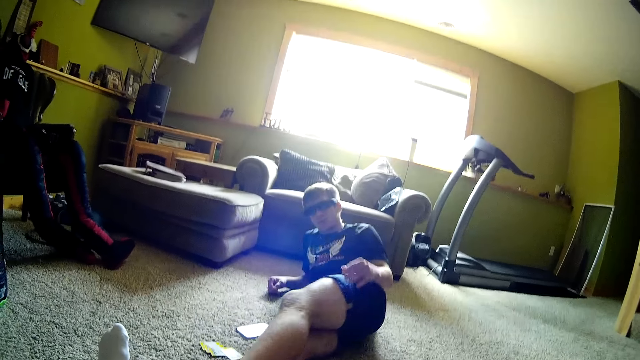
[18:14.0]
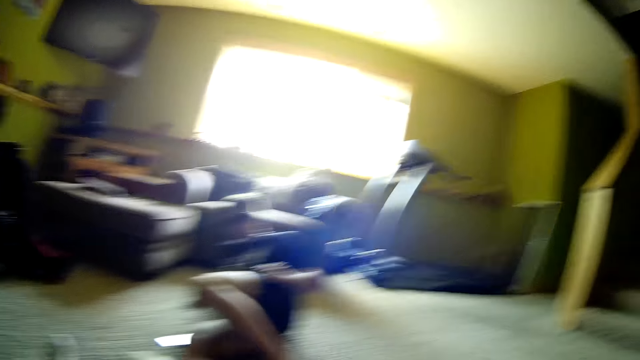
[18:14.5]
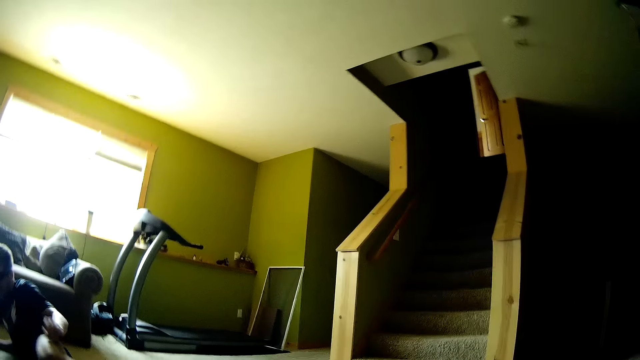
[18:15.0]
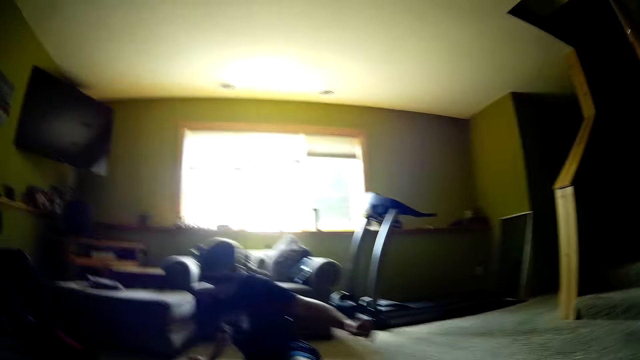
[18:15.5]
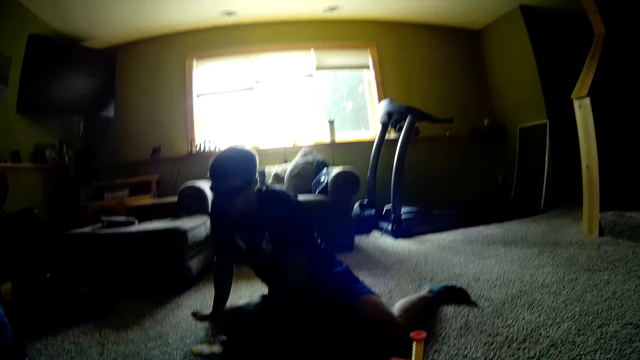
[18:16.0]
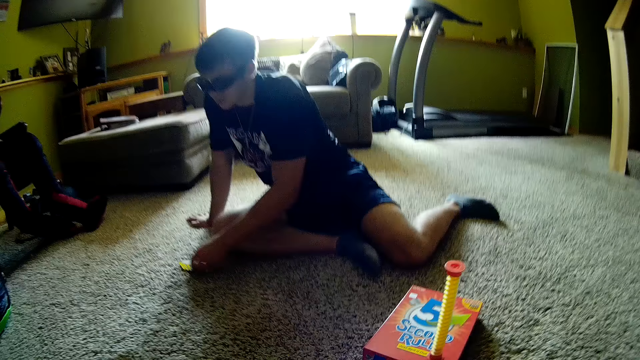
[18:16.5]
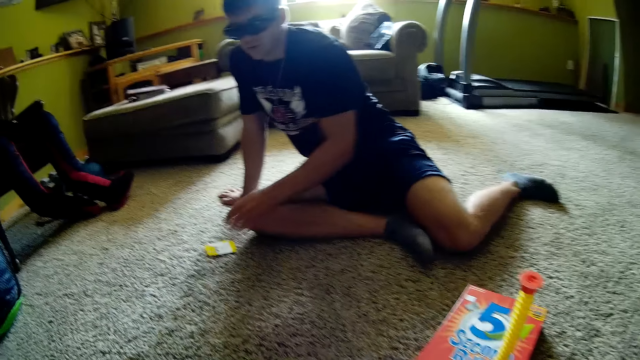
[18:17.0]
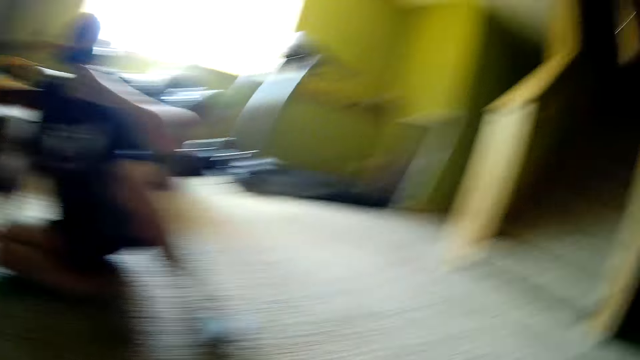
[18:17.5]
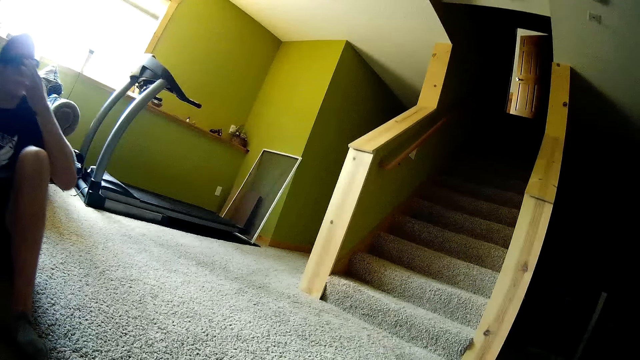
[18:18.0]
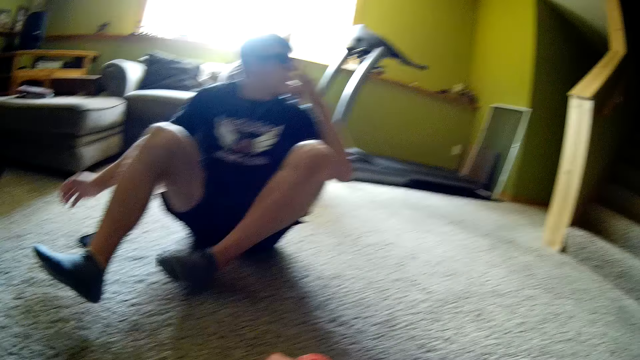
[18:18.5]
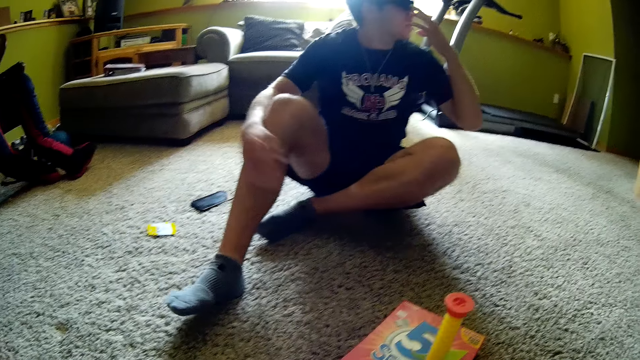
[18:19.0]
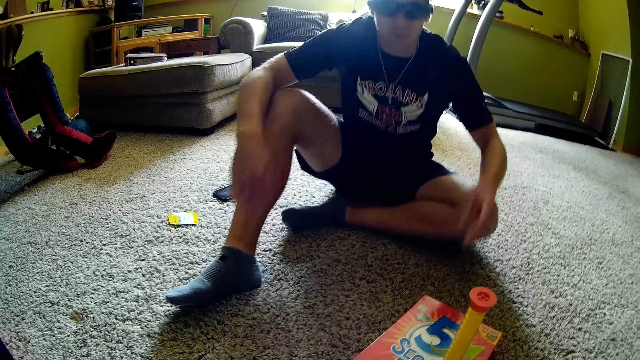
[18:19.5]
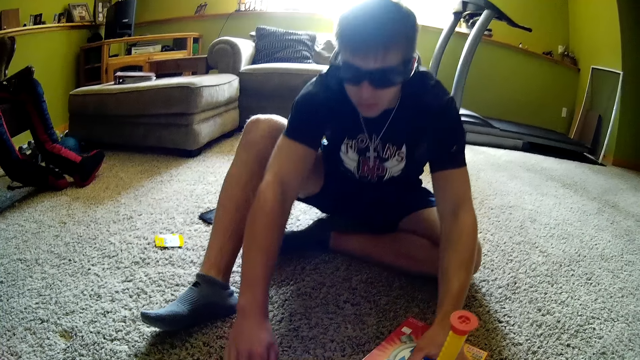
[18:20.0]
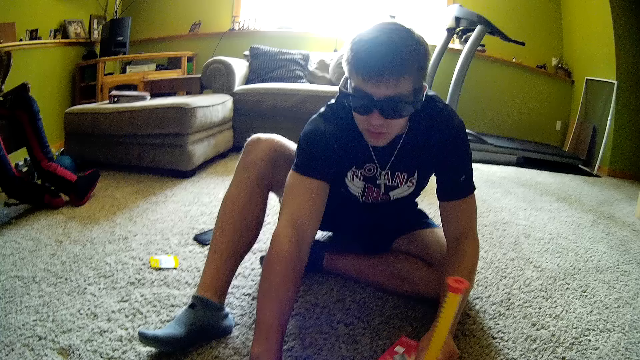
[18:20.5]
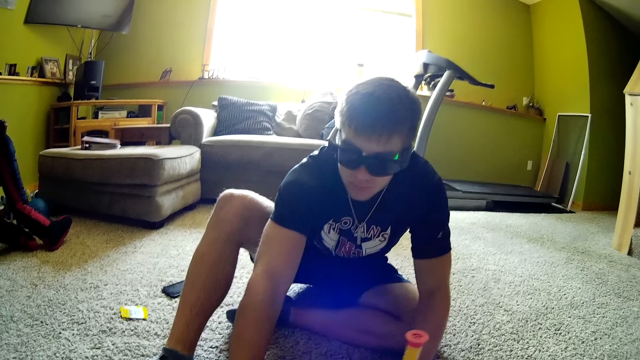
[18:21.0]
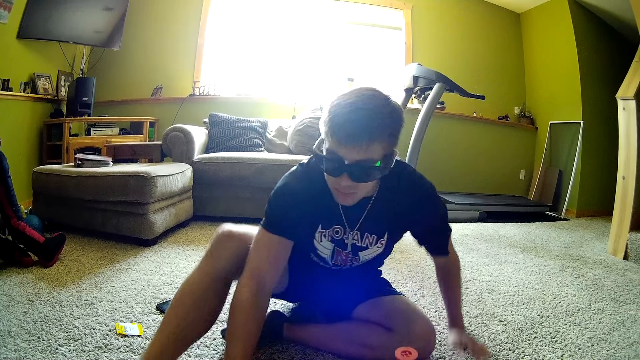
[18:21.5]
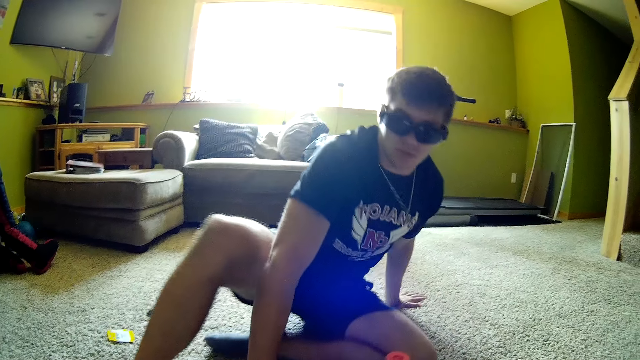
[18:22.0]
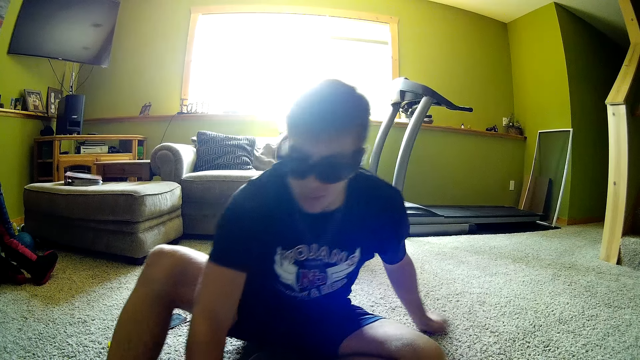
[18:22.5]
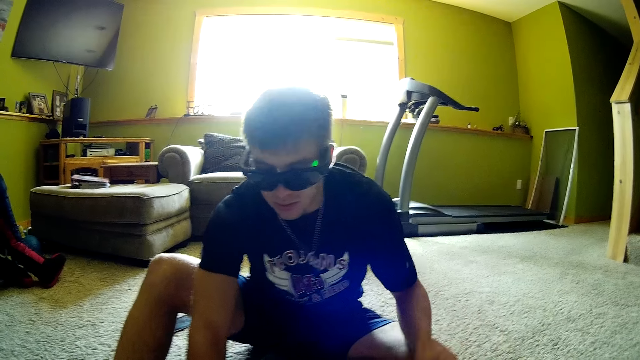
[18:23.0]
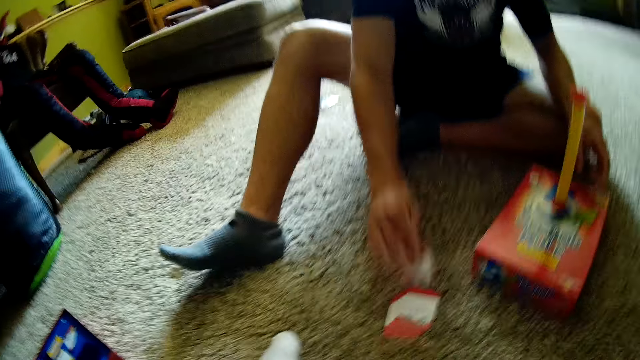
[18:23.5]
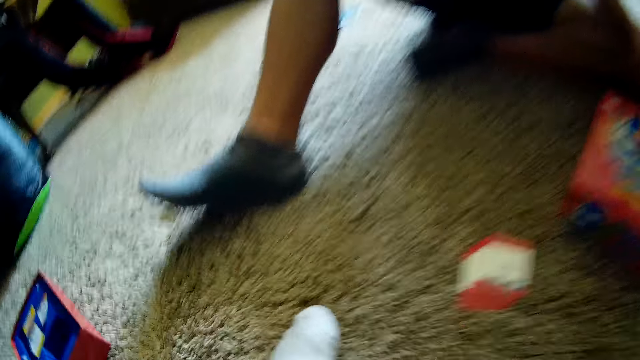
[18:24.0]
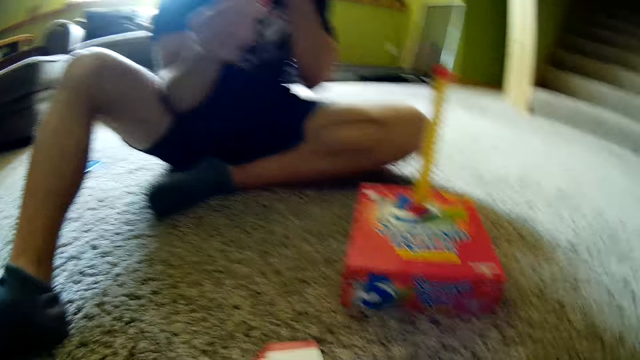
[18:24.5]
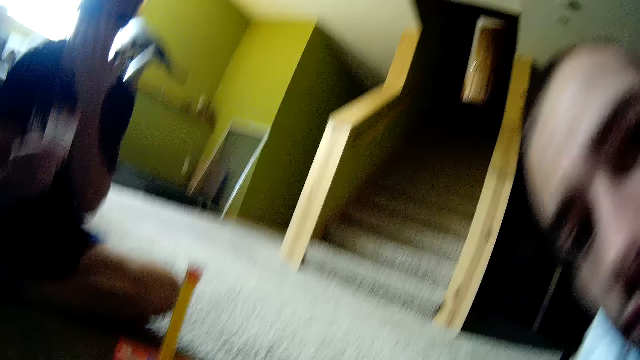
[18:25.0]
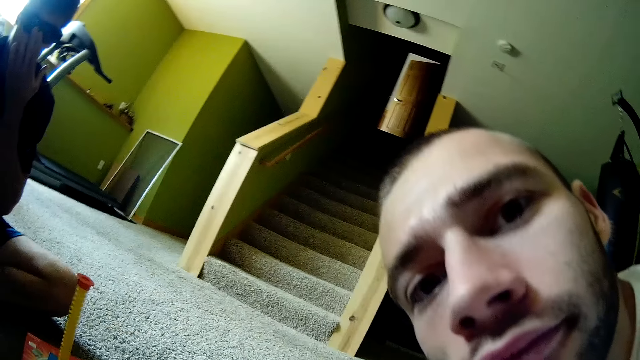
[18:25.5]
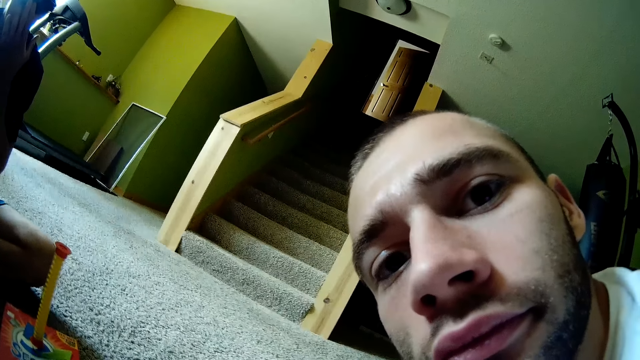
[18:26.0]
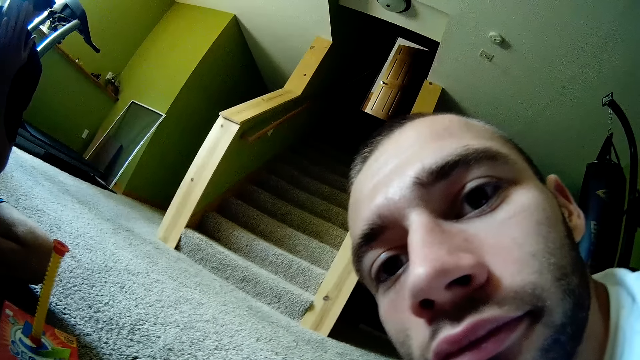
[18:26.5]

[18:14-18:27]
A person sits down. The person turns. The person picks up a tube. The person moves. The person picks up a card. The camera wearer talks with a man. They look around at another person.

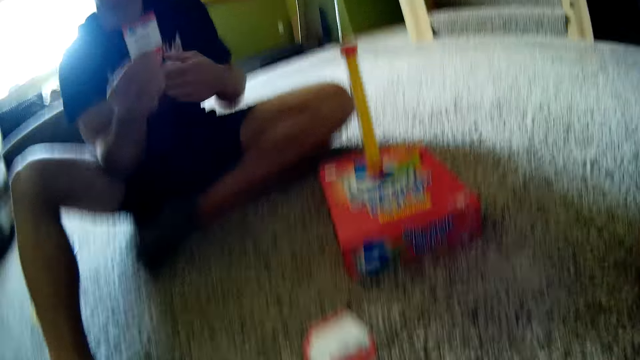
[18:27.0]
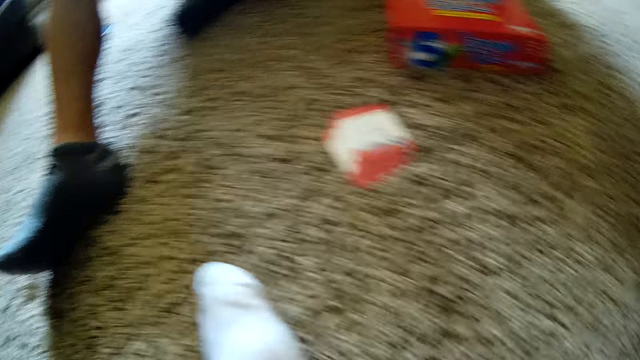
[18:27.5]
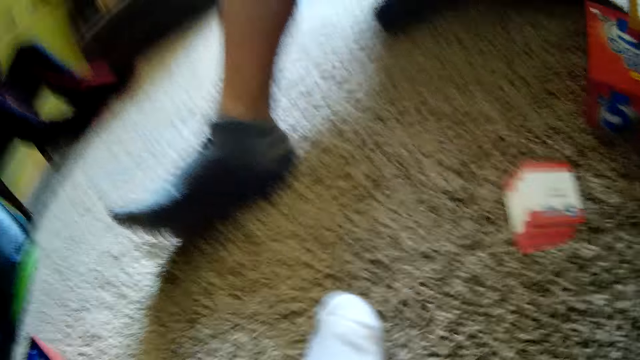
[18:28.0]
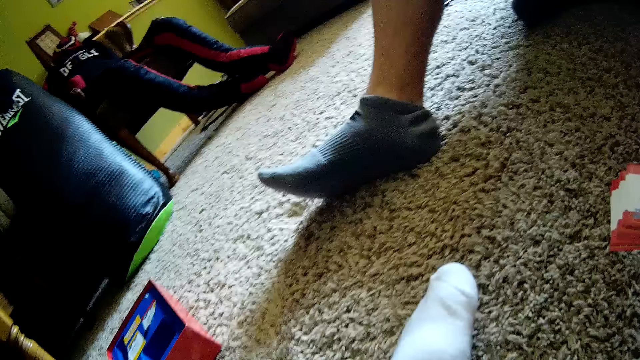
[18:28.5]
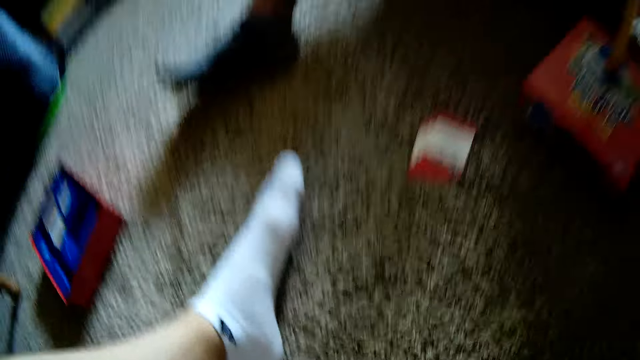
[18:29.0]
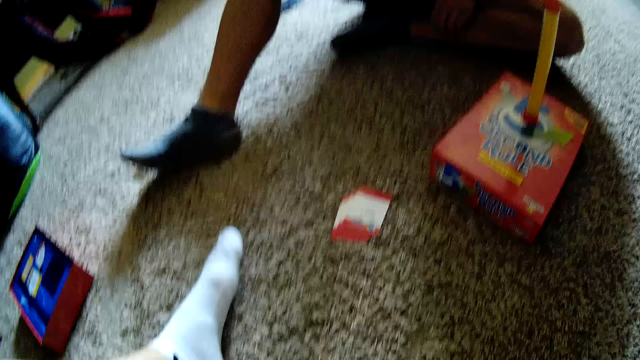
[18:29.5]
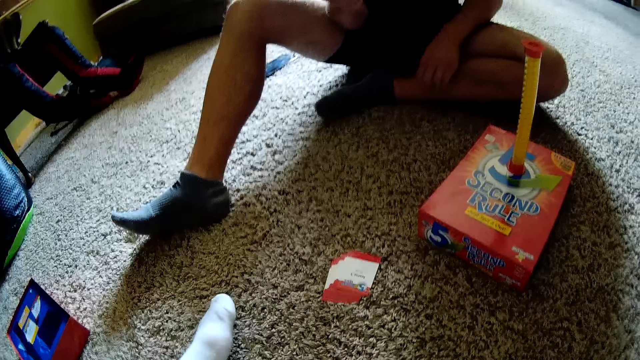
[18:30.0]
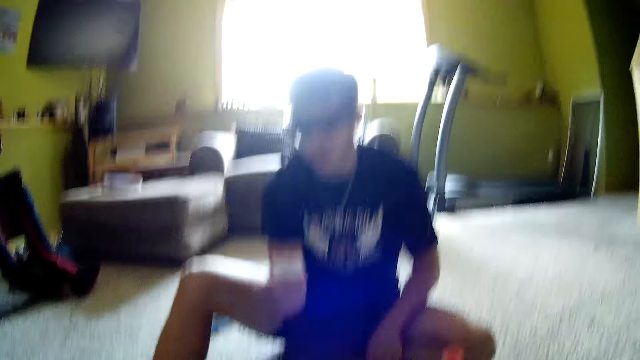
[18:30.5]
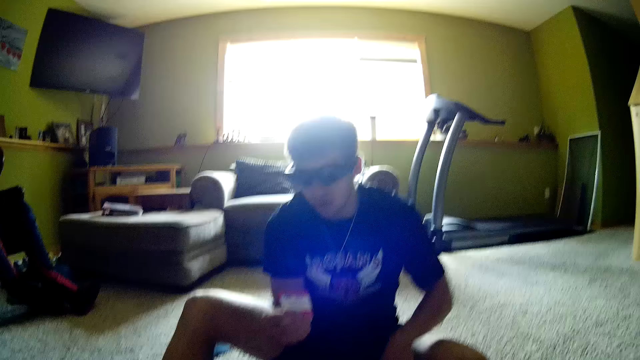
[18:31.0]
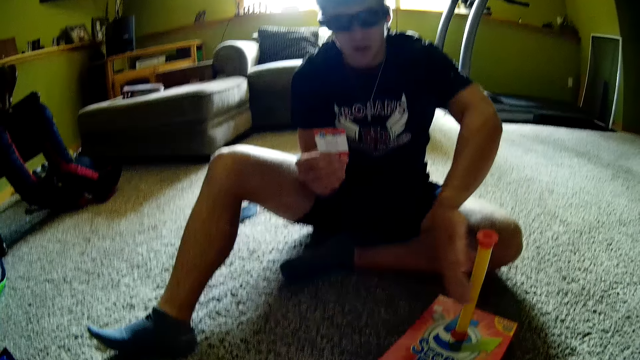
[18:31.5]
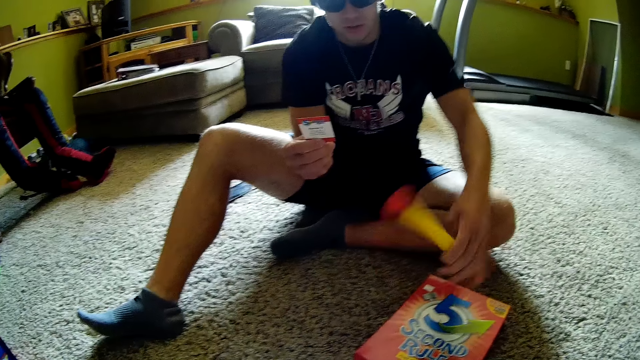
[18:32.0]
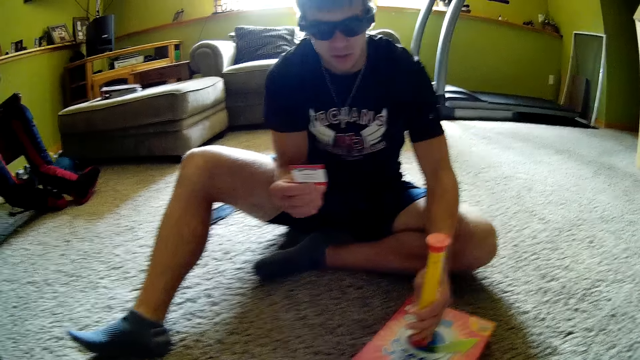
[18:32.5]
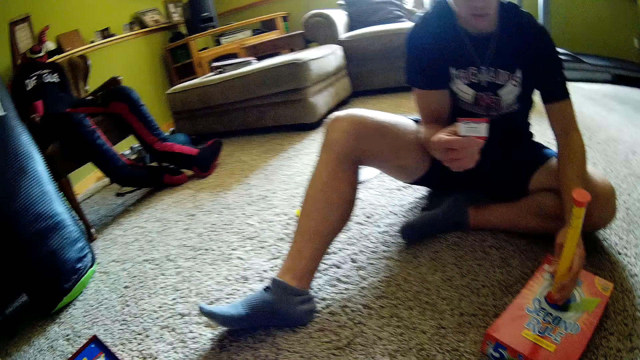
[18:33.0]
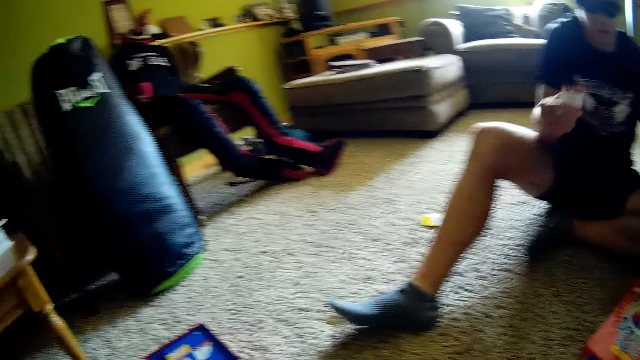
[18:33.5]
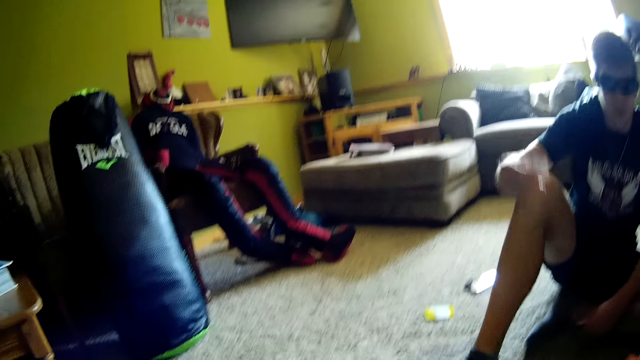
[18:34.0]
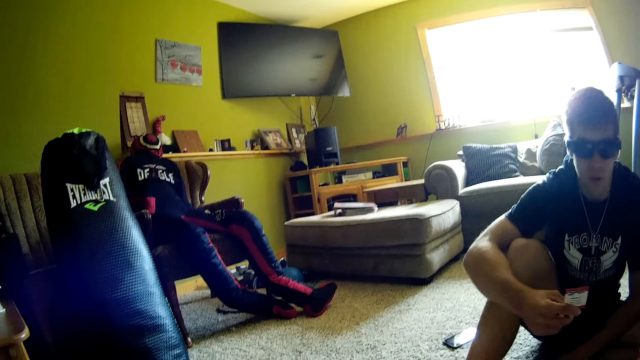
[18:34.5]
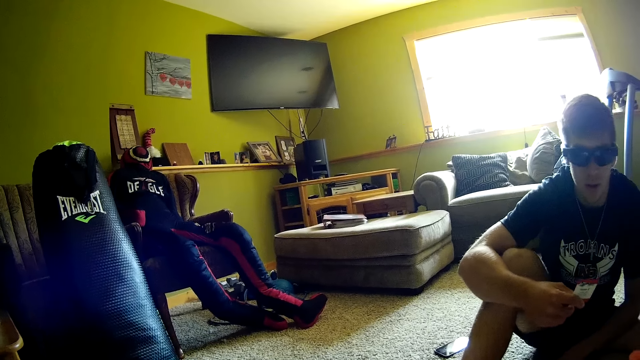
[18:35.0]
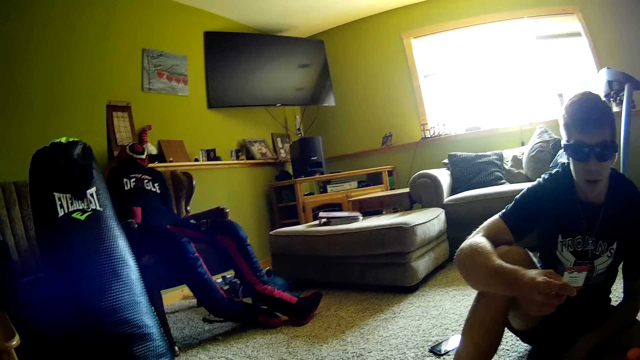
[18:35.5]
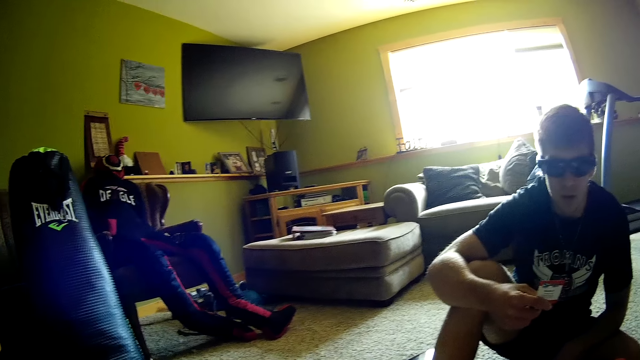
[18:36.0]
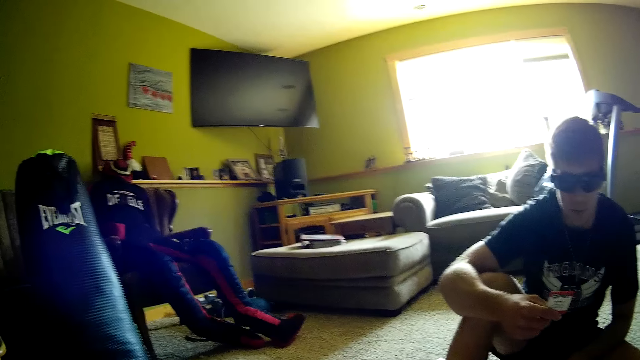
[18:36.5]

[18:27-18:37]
The camera wearer looks around at a person. The person picks up a tube and places the tube on top of the card box. The camera wearer talks to others.
